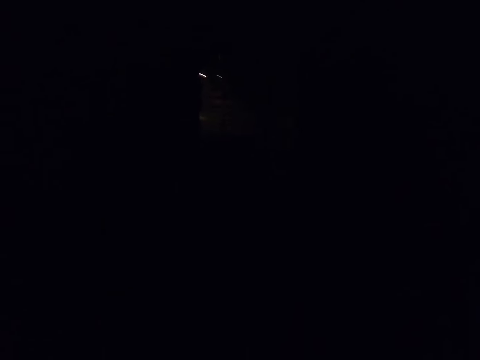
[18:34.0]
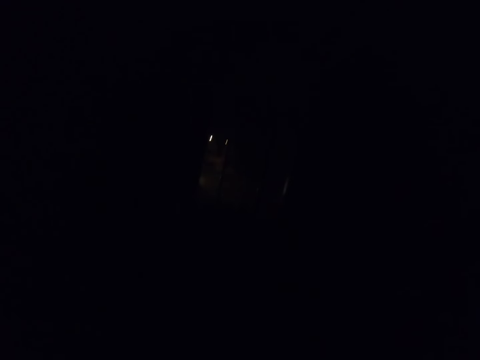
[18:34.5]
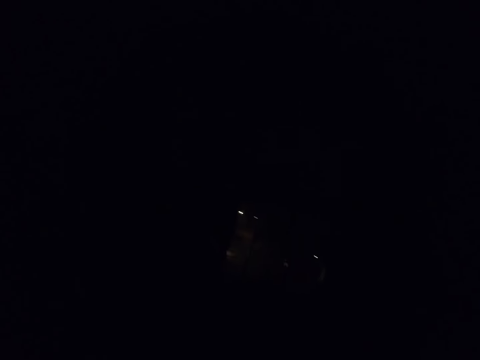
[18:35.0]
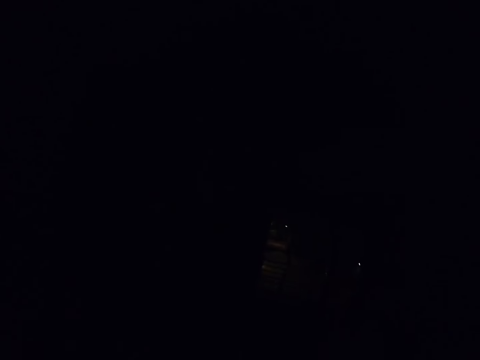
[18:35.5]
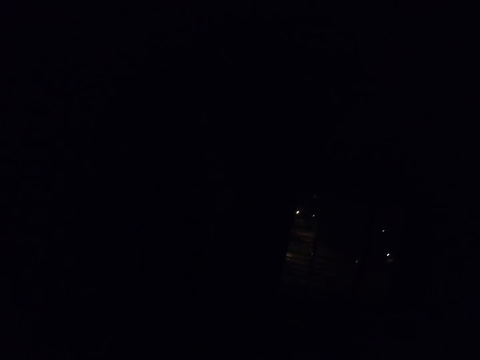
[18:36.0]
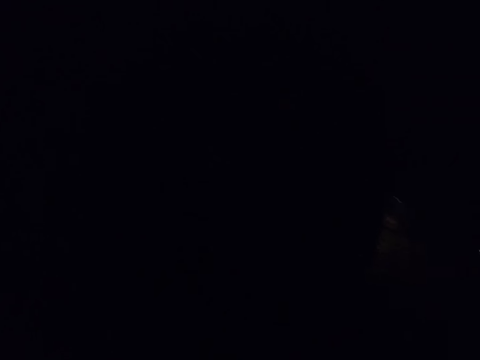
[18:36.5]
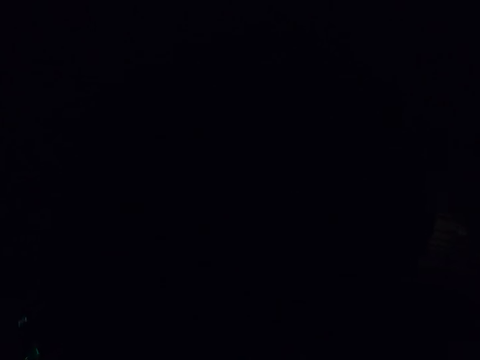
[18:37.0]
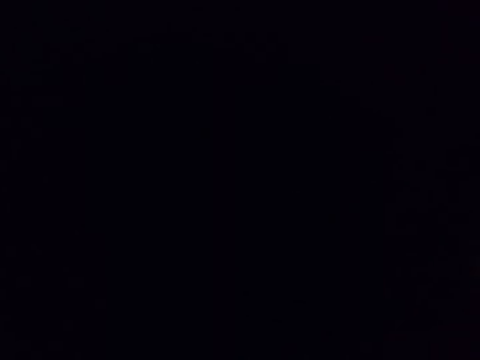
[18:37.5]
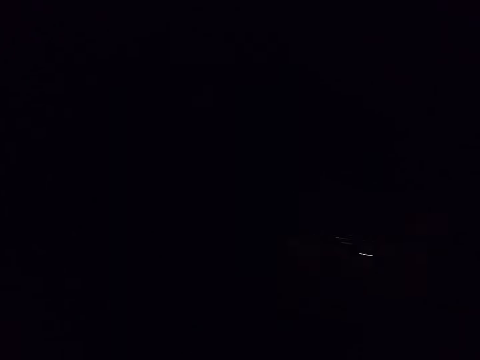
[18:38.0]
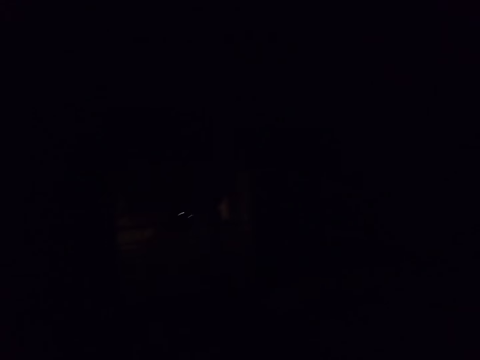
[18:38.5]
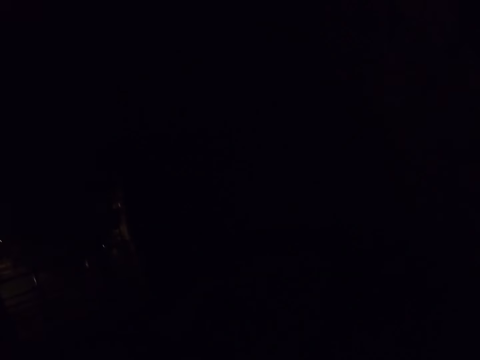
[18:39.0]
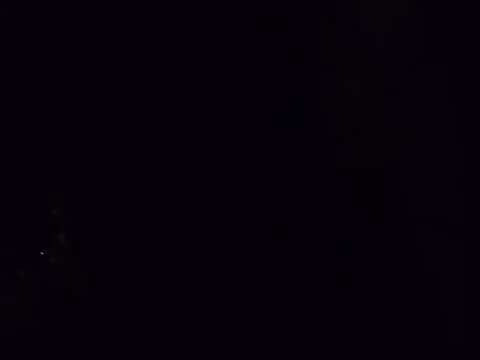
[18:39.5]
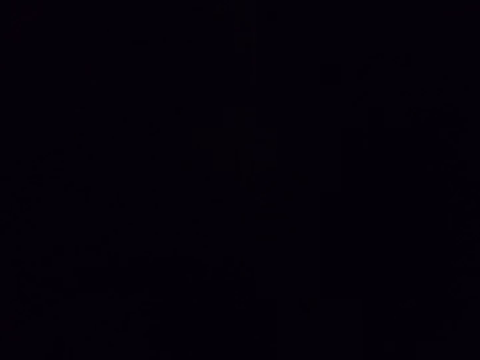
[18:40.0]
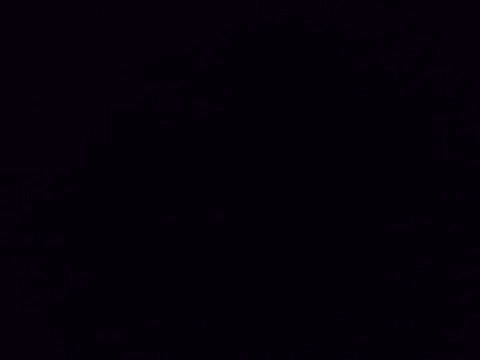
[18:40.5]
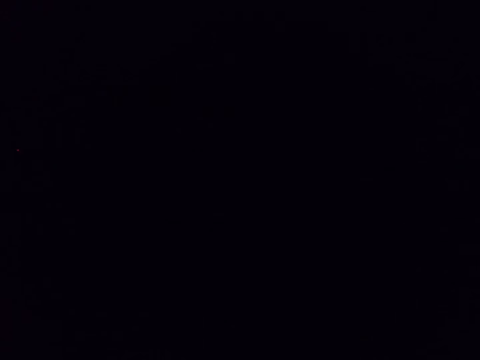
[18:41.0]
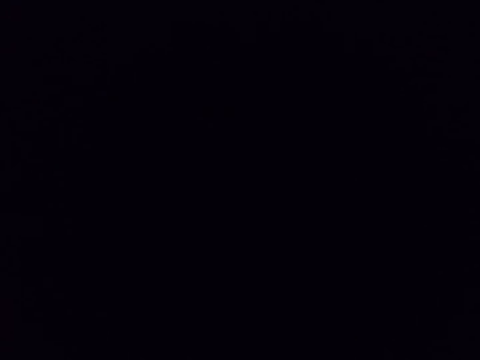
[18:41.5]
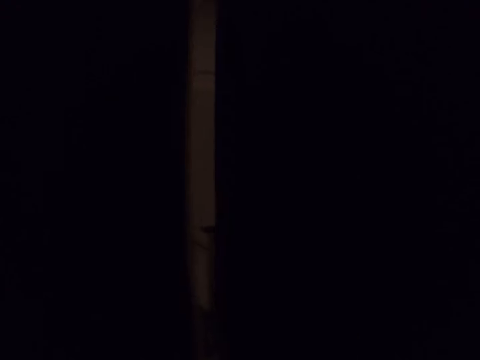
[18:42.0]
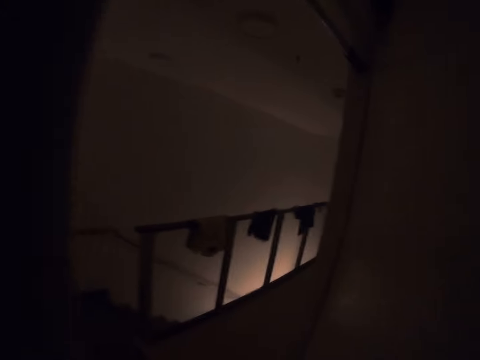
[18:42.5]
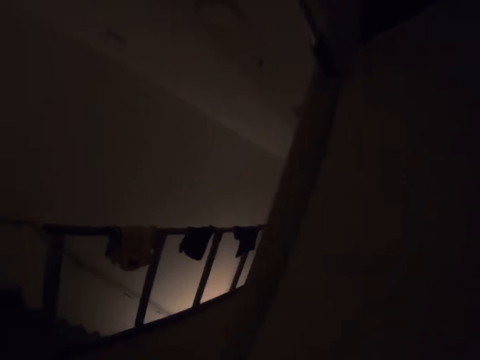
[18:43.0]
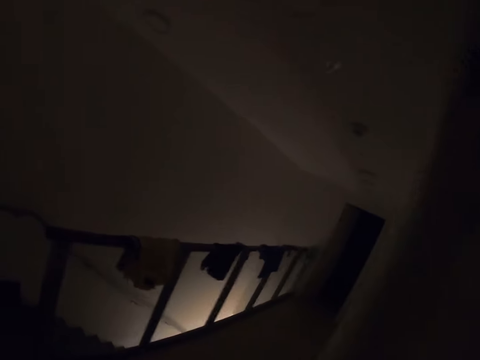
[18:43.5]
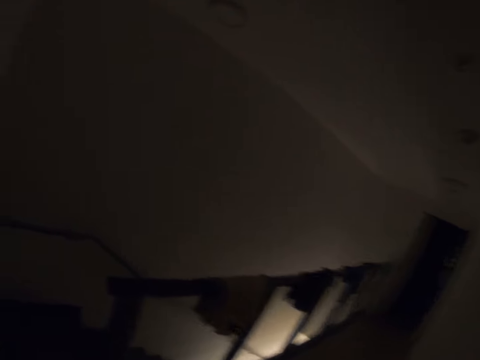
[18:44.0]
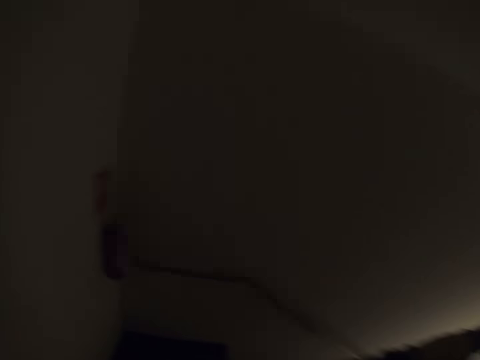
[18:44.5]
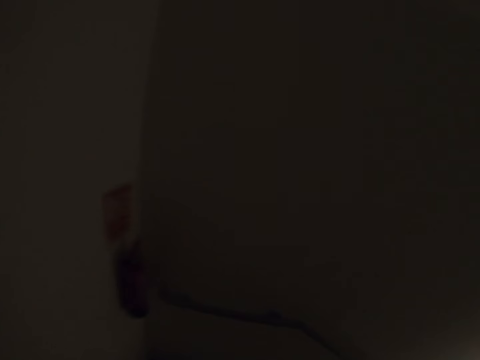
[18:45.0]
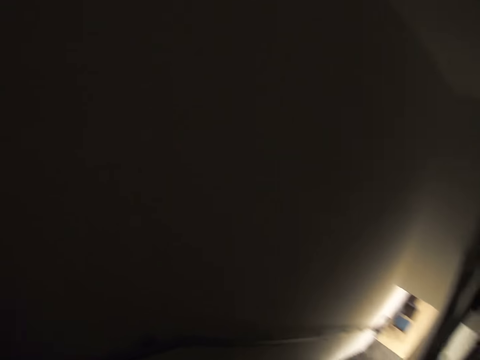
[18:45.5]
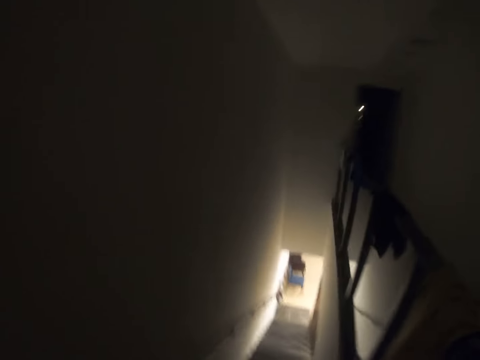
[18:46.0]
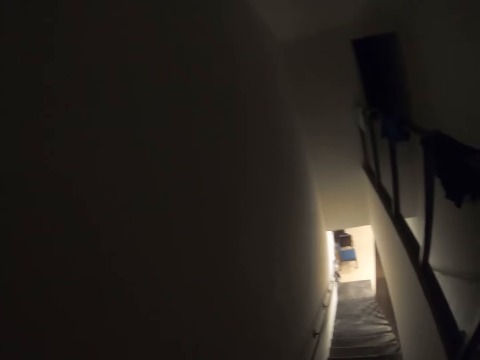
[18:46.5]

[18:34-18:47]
The camera wearer does something. They sing. They open a door. They move around.

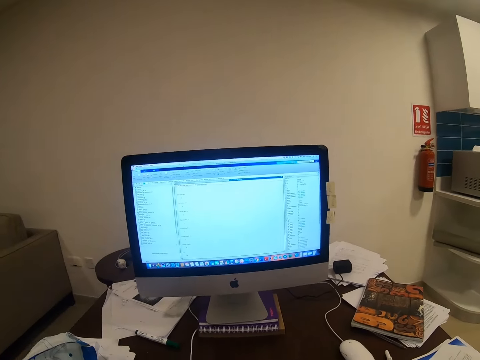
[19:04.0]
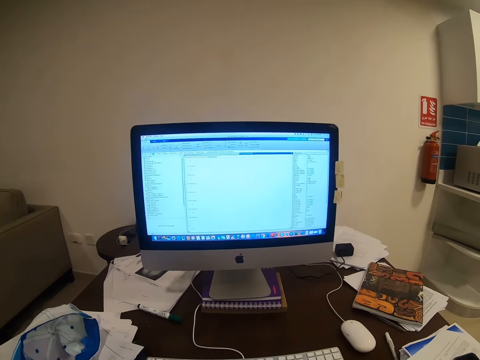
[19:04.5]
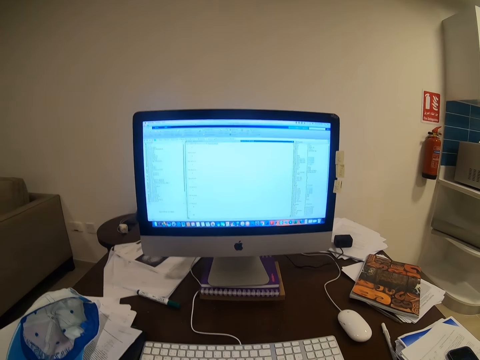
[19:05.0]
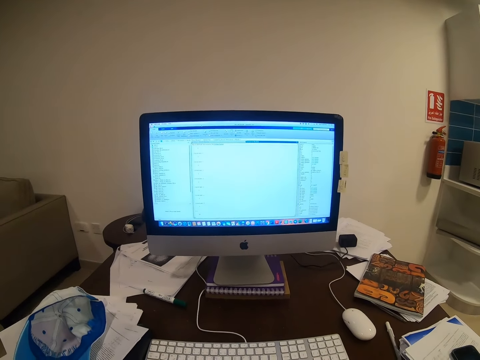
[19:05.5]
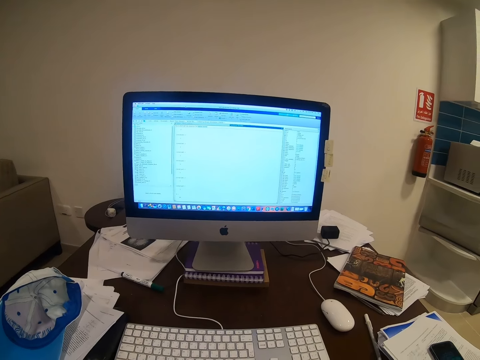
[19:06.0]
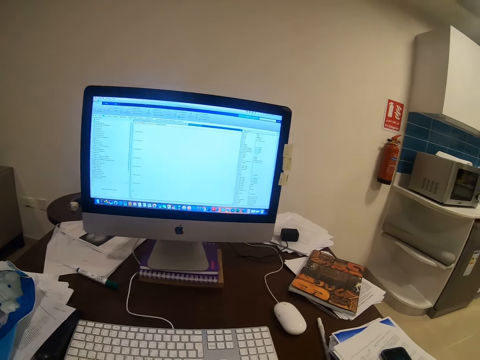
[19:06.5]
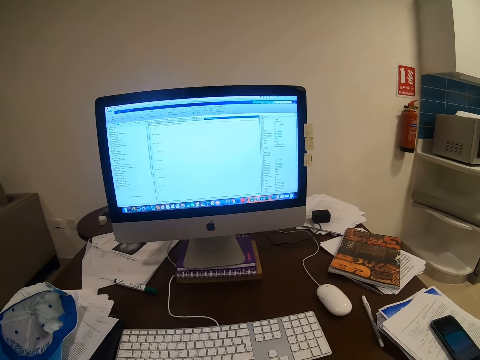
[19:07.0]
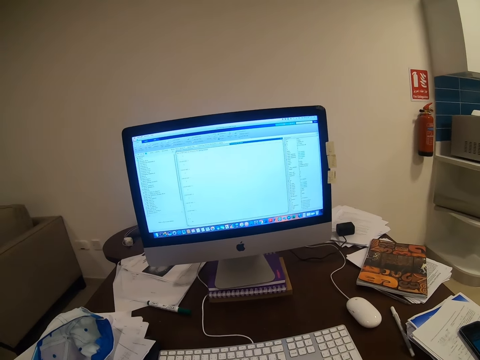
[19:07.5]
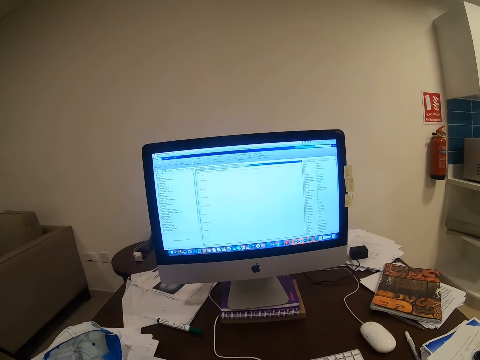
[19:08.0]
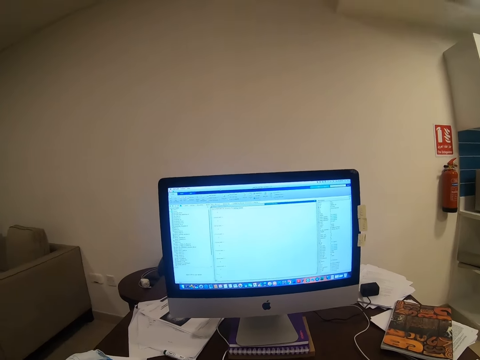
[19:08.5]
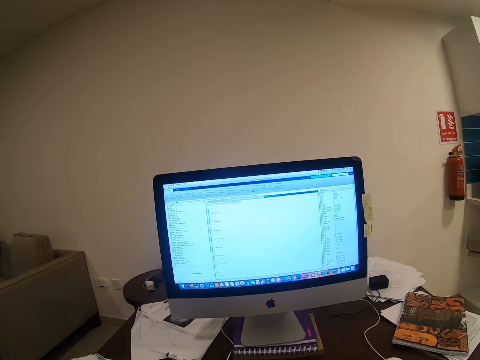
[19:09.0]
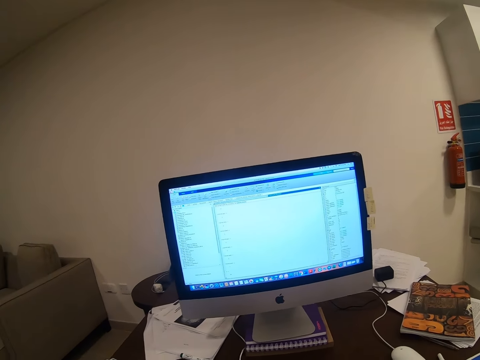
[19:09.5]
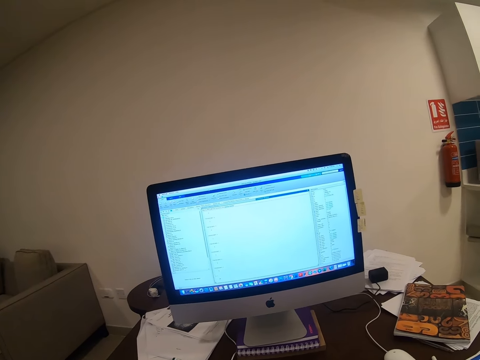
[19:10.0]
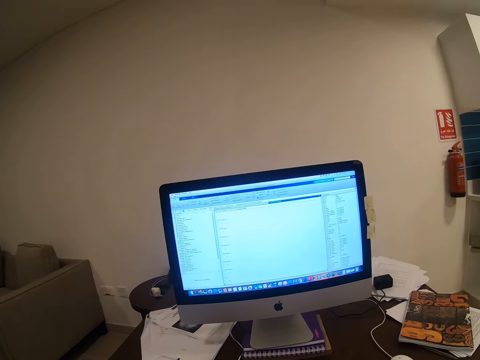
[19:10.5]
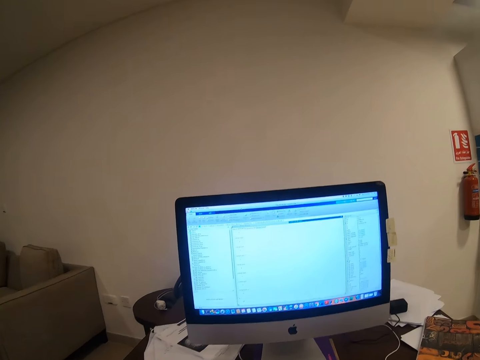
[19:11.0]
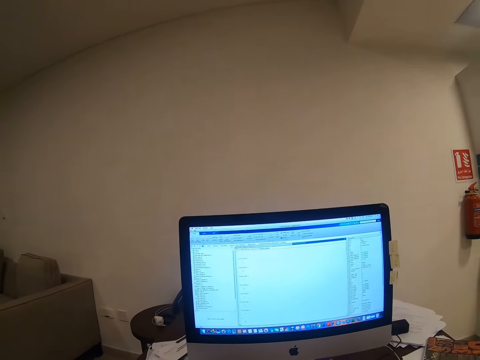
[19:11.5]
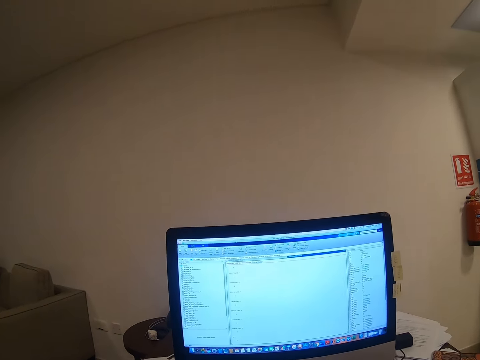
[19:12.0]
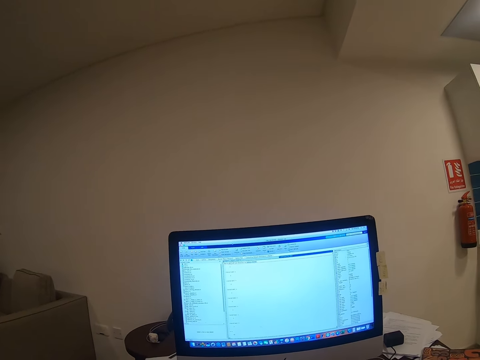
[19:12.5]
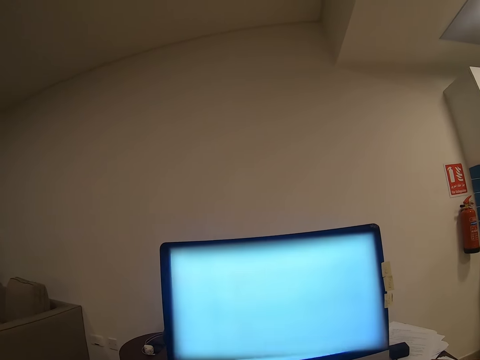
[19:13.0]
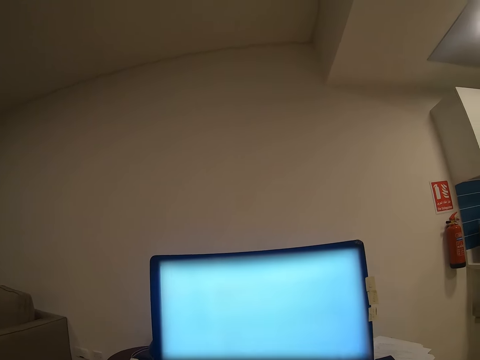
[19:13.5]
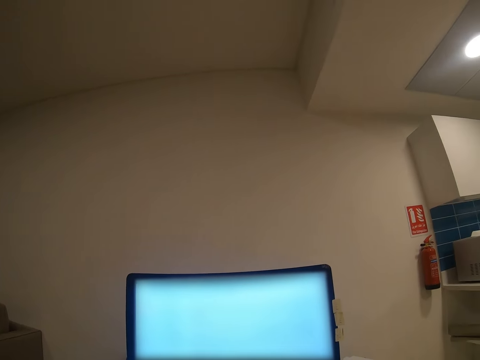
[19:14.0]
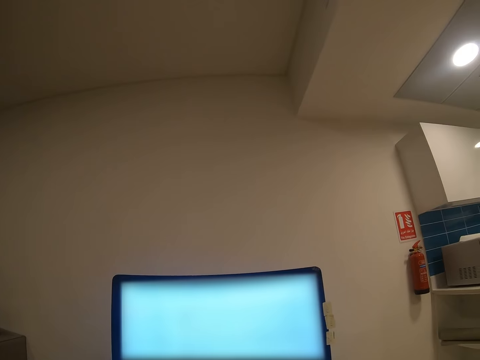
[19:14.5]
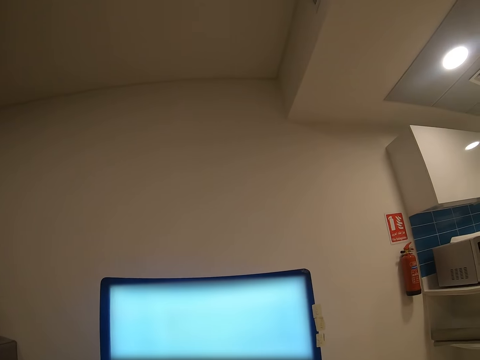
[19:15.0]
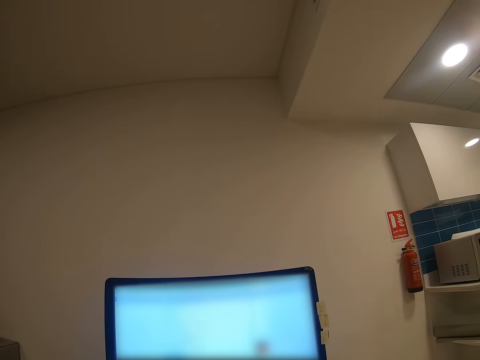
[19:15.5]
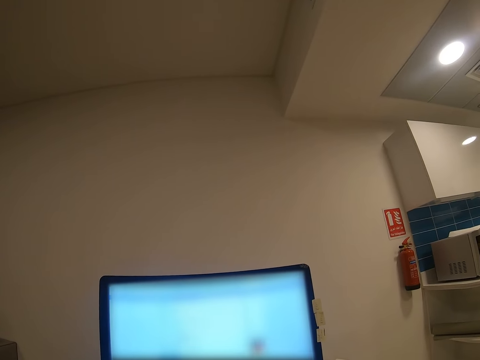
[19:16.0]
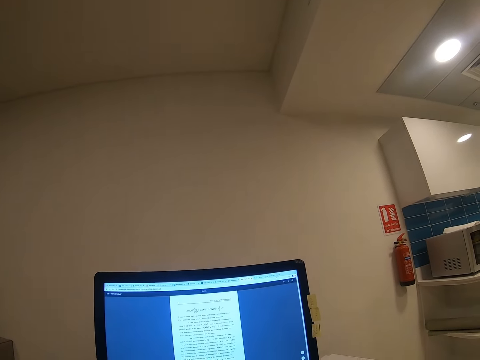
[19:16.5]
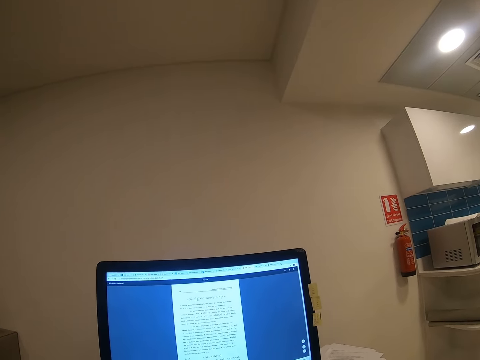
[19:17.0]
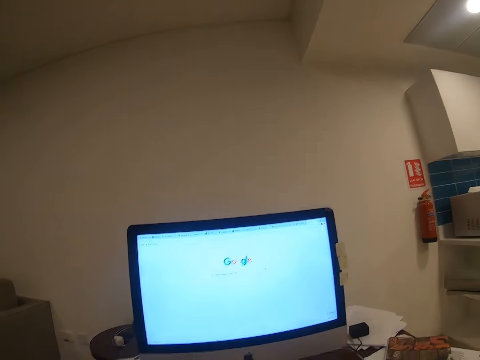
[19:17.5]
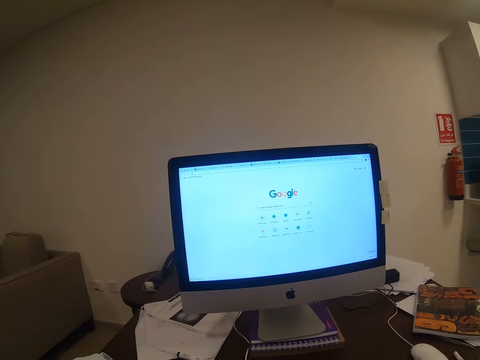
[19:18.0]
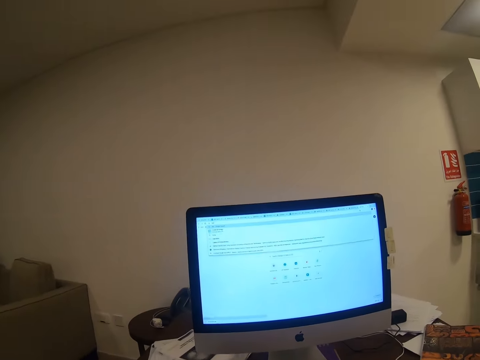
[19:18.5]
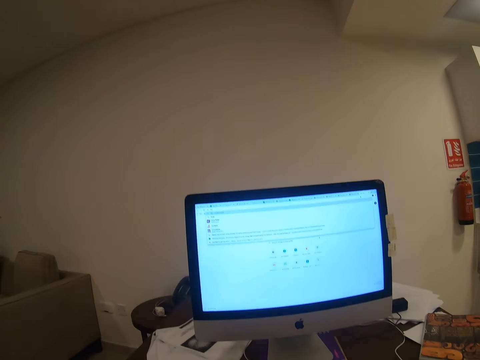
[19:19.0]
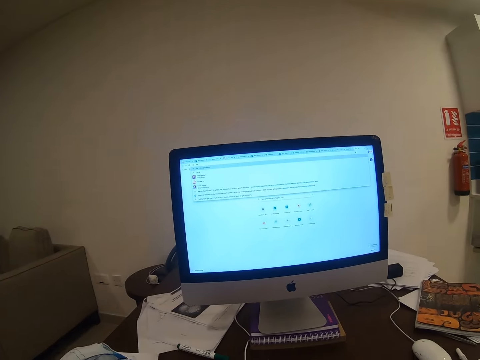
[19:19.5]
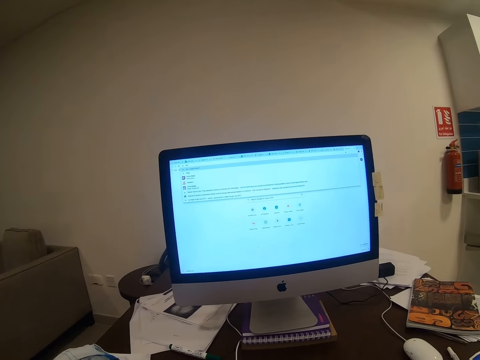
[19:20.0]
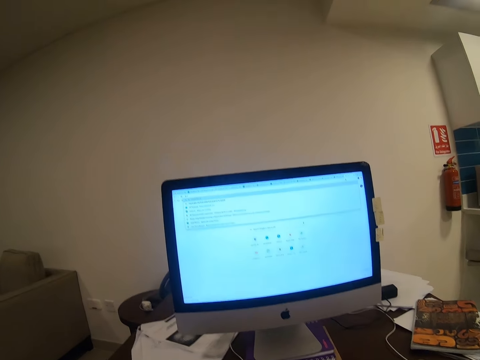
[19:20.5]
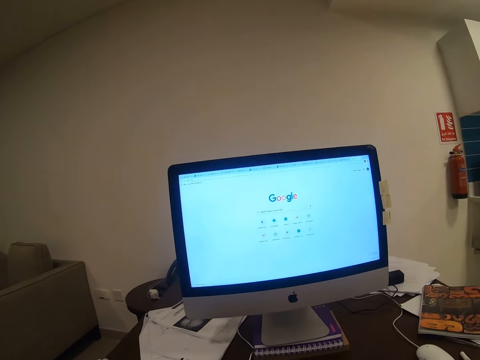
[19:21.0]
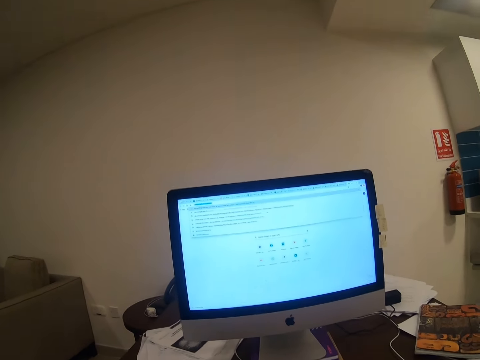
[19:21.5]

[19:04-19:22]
The camera wearer does something. They look at the computer. They operate the computer.
